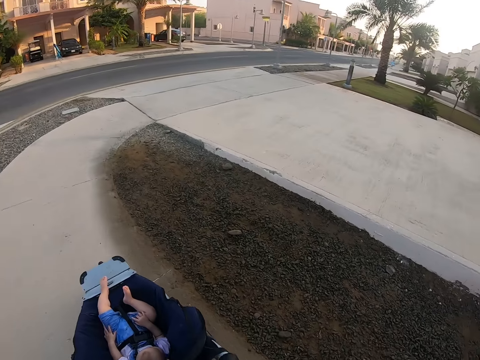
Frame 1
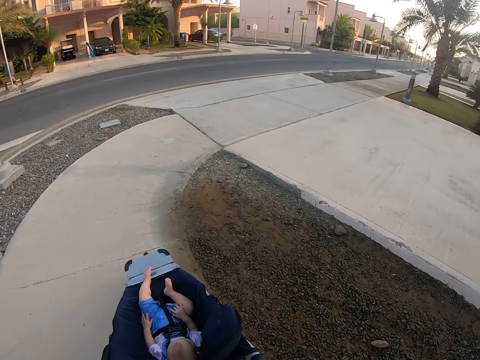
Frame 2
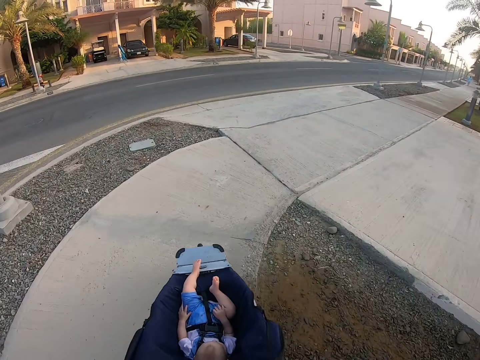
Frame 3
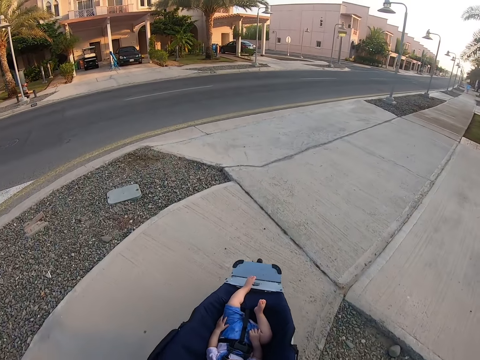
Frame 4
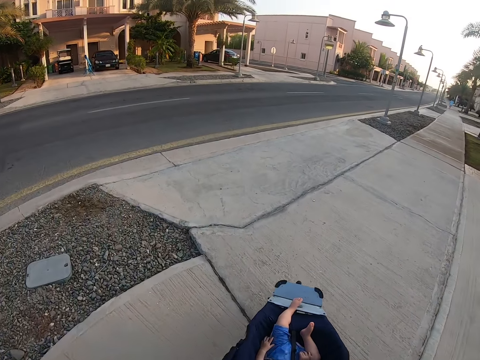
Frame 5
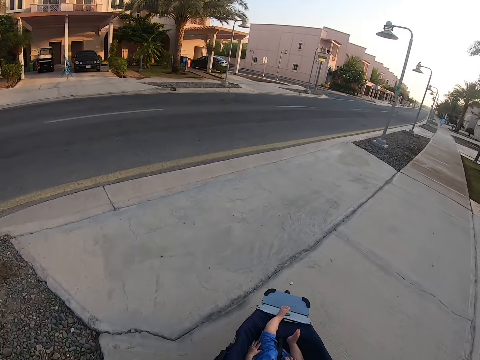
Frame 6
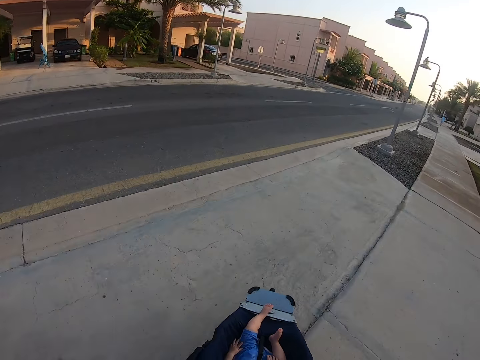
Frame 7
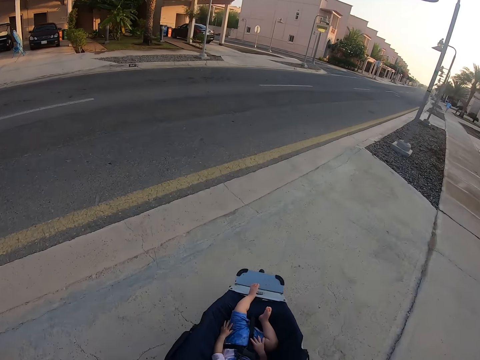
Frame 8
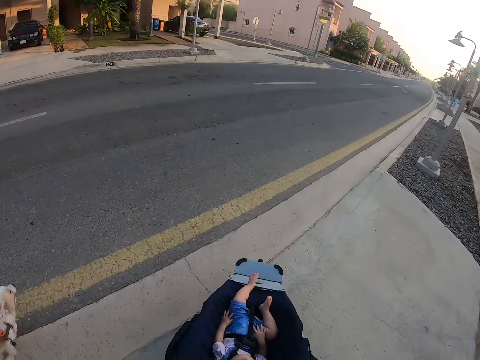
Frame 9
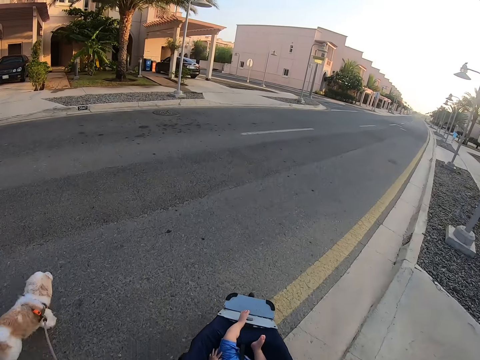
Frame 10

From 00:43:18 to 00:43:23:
The camera wearer walks the dog across the paved road with the leash in her left hand. She pushes the baby stroller across the paved road with her right hand.

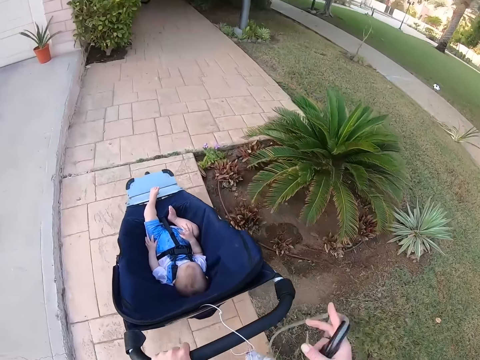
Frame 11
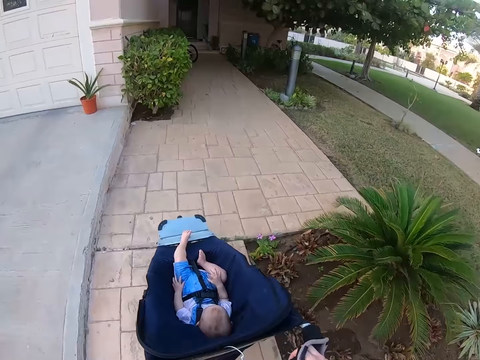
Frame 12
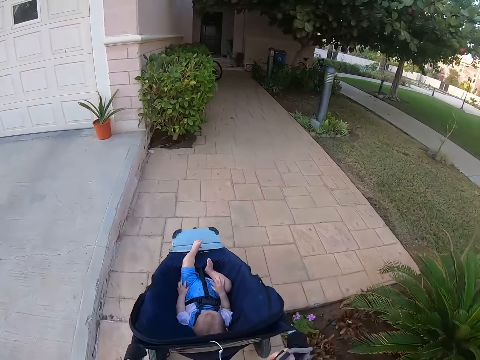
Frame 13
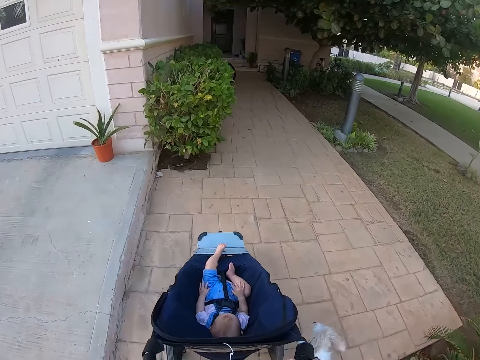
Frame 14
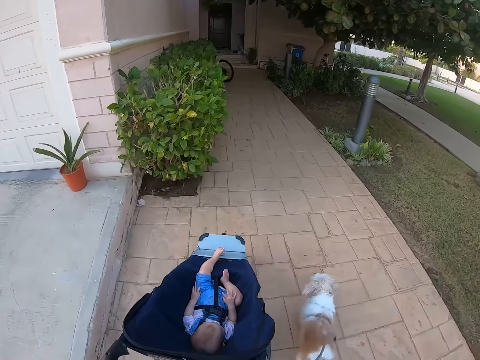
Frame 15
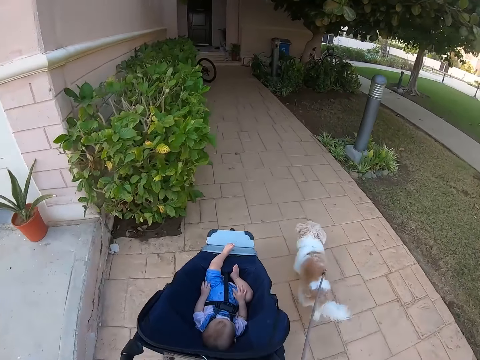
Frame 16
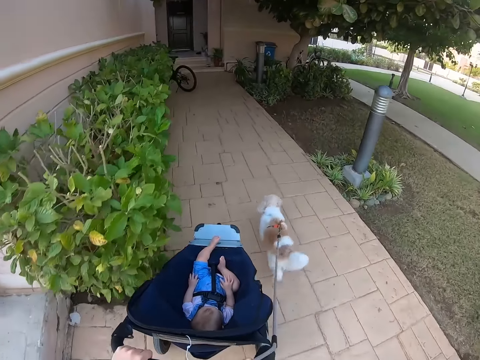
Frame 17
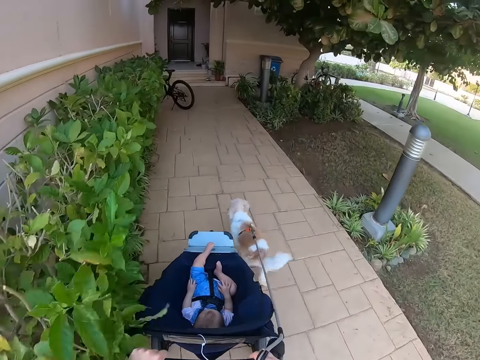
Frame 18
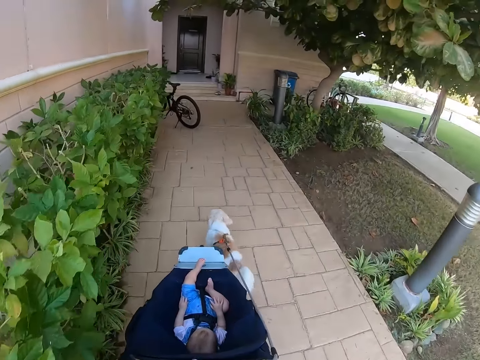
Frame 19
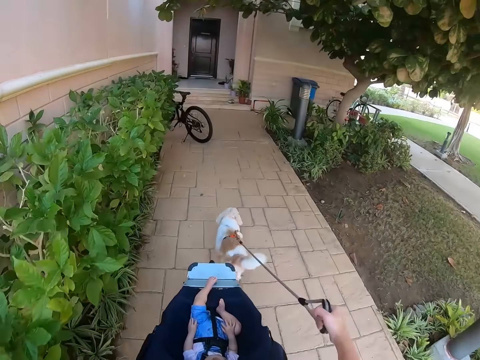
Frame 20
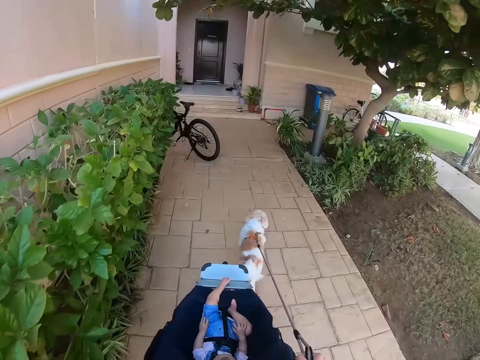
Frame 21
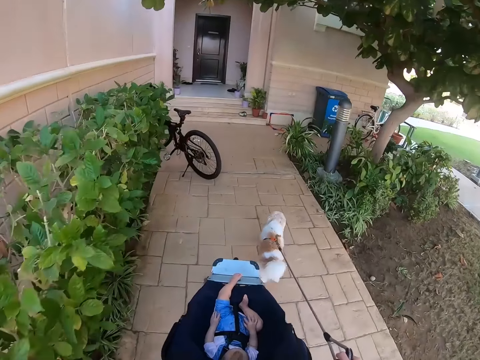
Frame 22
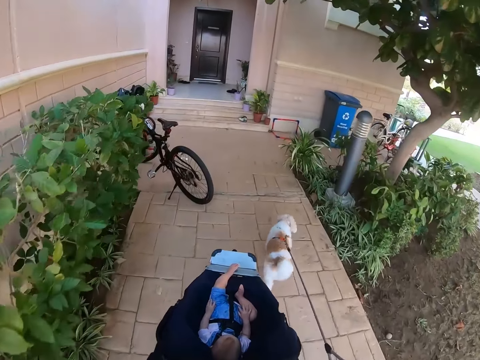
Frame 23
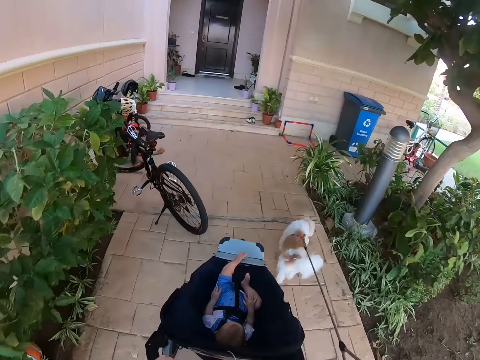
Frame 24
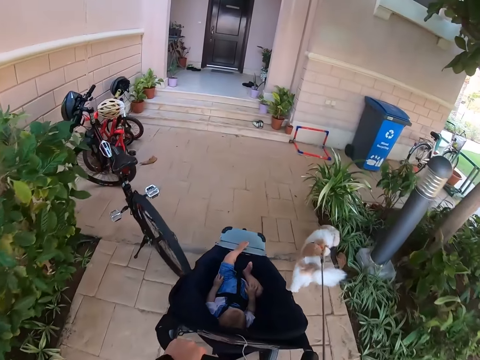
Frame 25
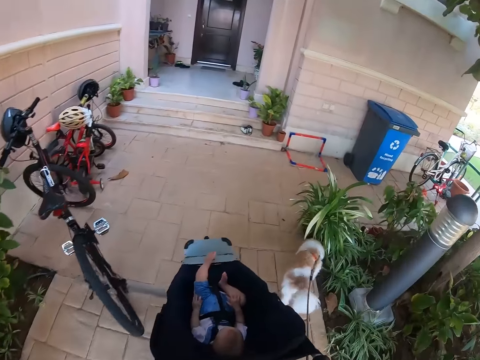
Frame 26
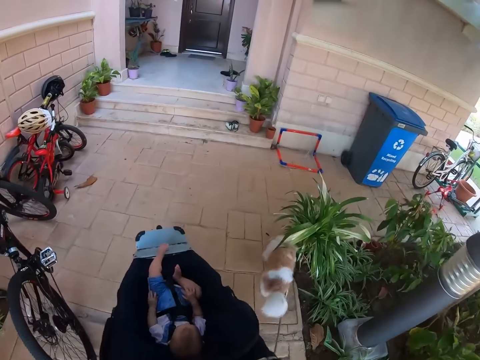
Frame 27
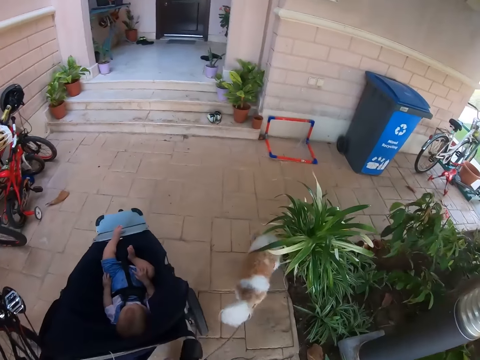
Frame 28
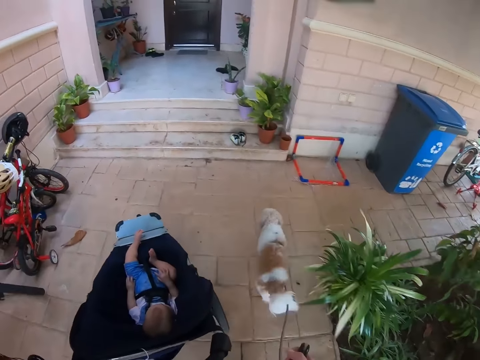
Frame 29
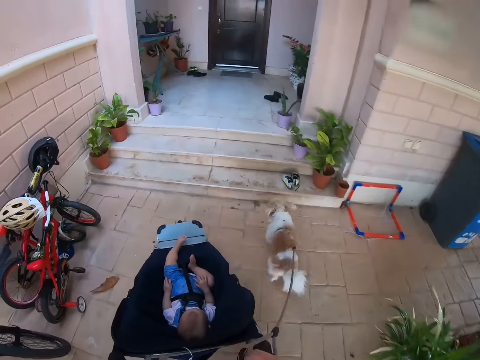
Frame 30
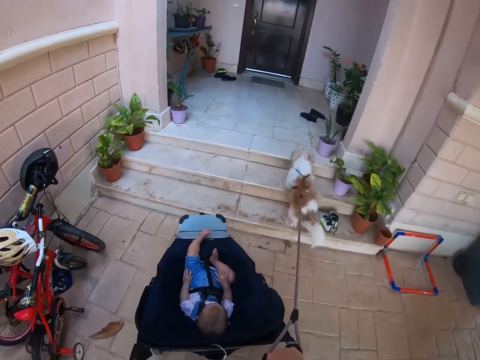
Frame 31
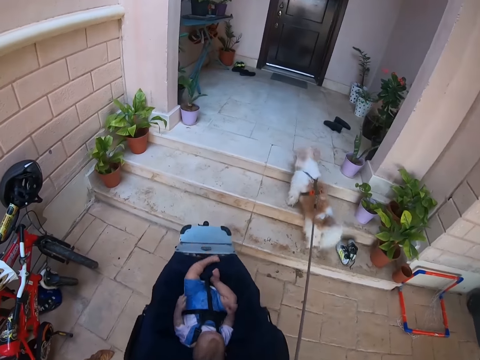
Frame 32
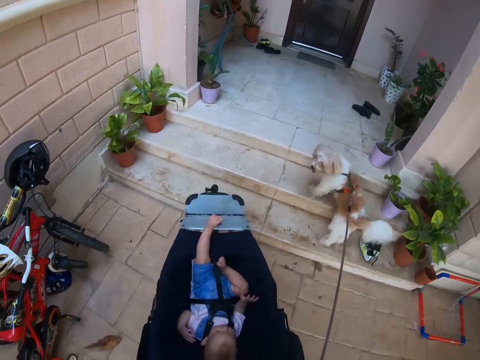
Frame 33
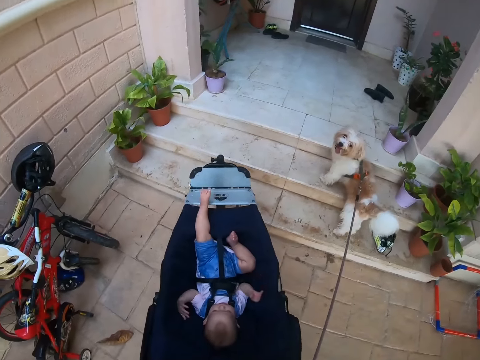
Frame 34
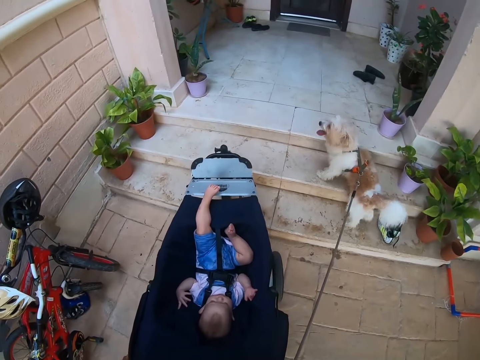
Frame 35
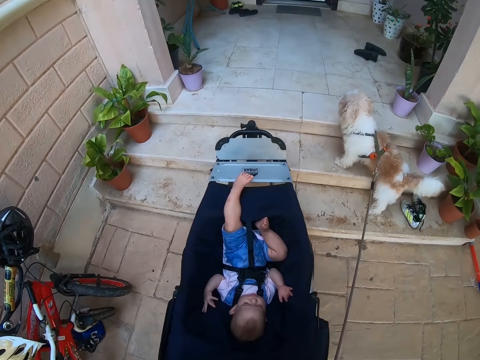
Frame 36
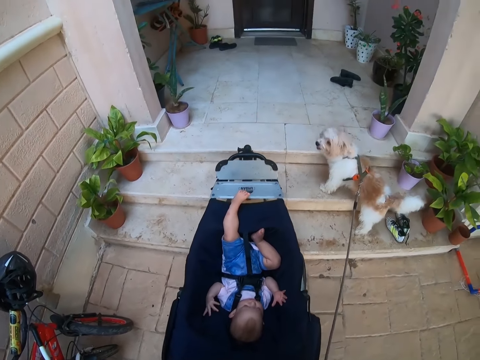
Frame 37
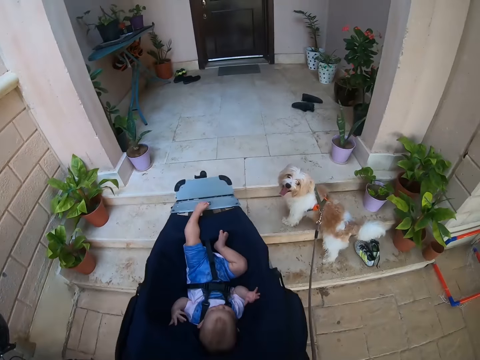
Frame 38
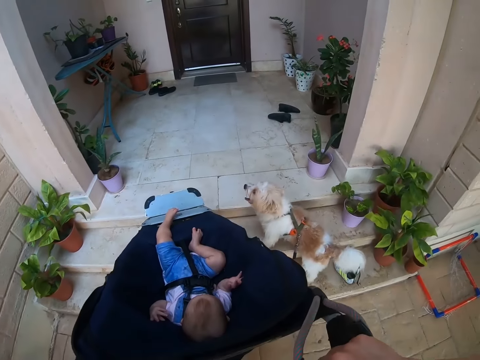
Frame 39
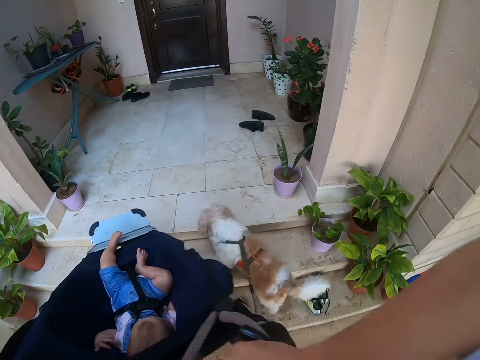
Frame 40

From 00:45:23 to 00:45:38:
The camera wearer pushes the baby stroller. The baby lifts hands.

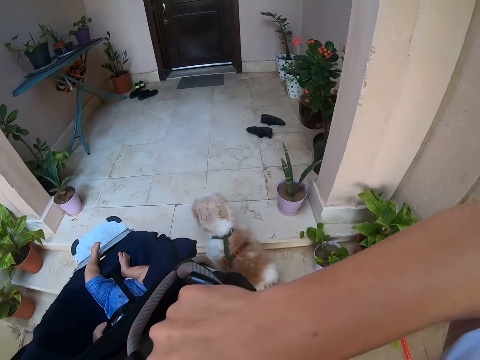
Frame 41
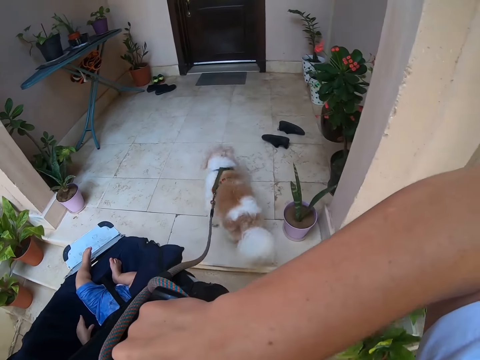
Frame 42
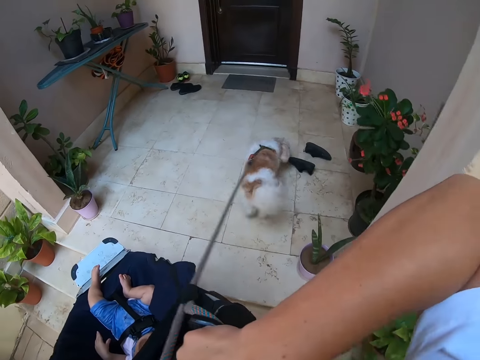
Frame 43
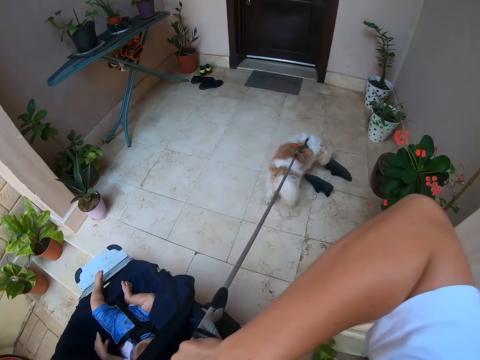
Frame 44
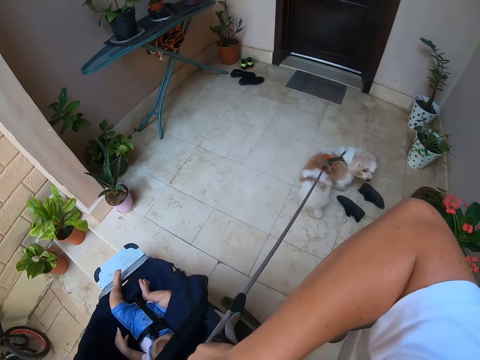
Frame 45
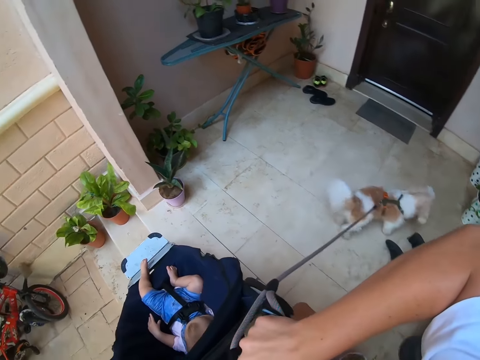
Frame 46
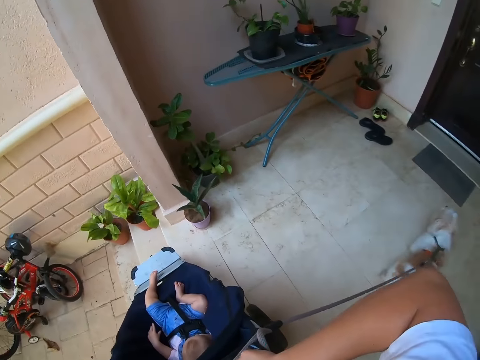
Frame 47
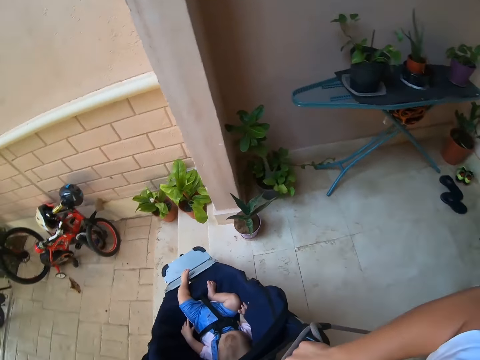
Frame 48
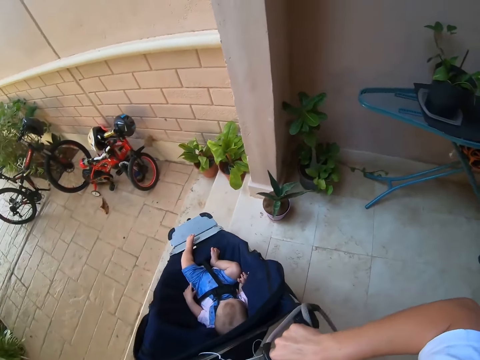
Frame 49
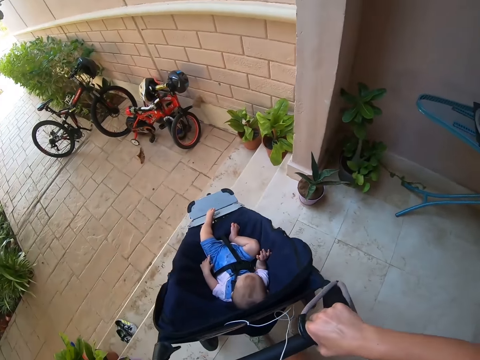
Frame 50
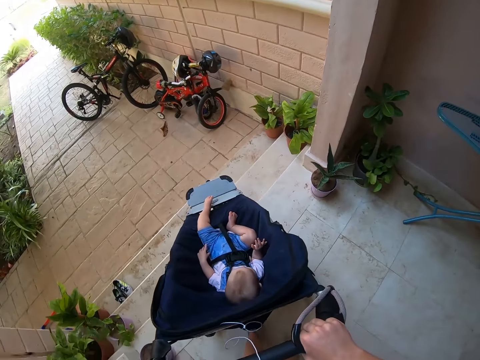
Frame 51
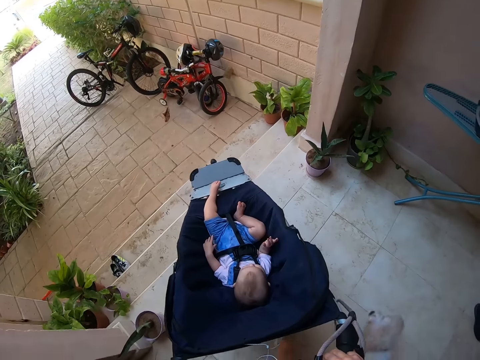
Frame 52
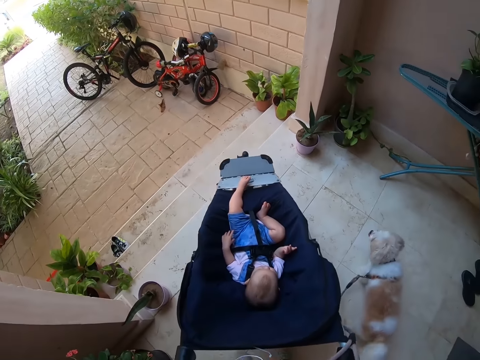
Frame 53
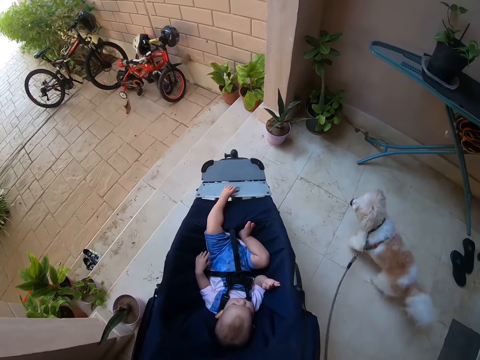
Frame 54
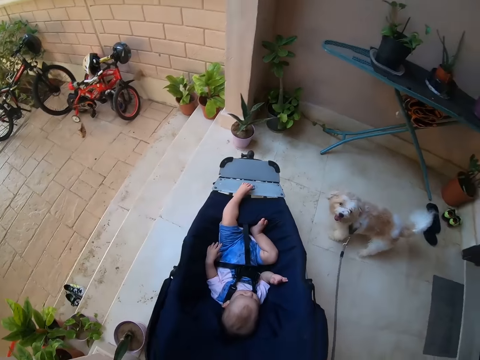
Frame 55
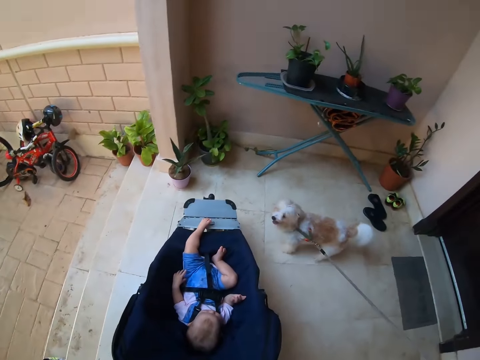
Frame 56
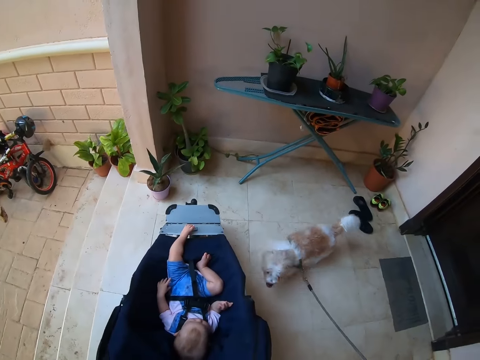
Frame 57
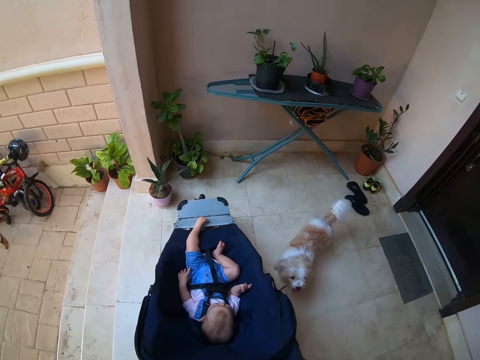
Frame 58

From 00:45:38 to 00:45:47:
The camera wearer pulls the stroller up the stairs.
